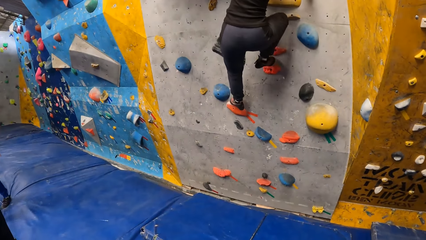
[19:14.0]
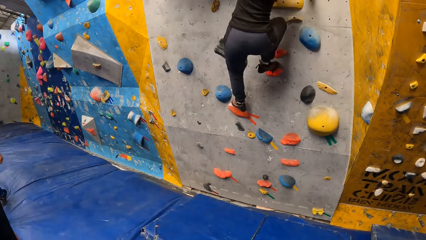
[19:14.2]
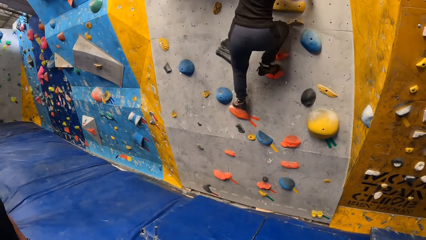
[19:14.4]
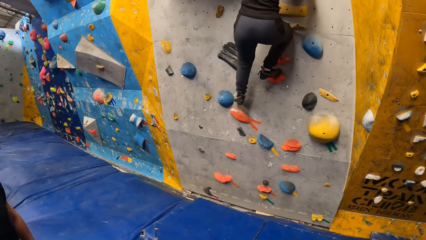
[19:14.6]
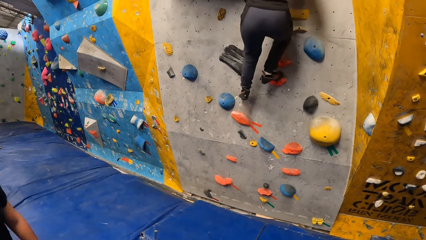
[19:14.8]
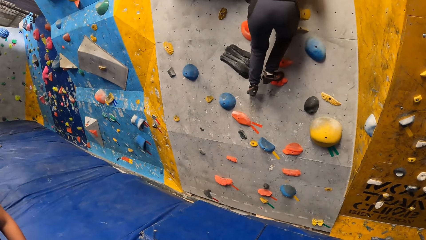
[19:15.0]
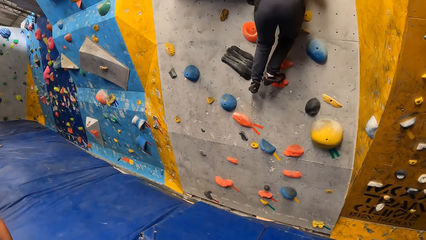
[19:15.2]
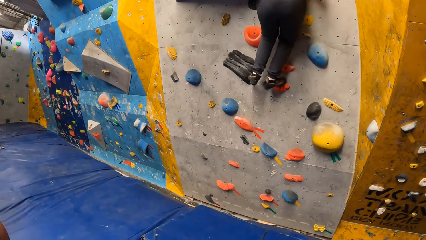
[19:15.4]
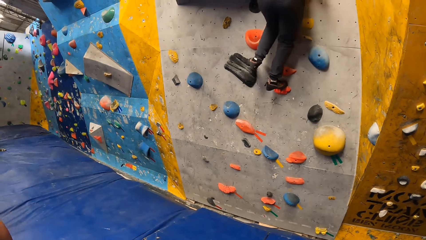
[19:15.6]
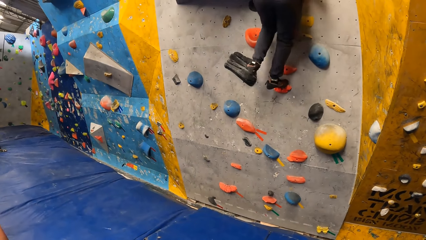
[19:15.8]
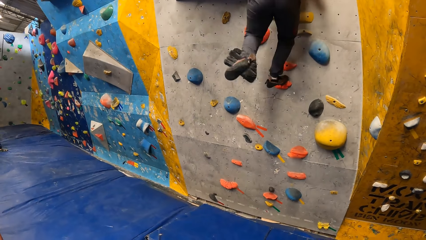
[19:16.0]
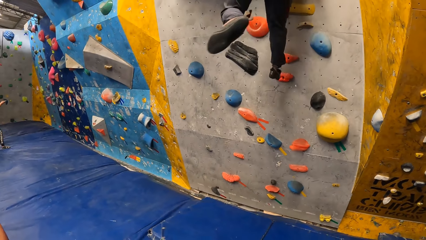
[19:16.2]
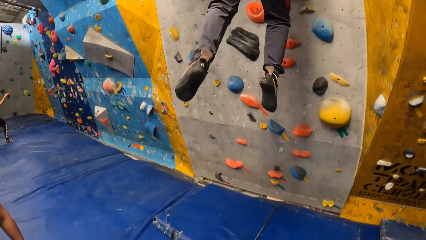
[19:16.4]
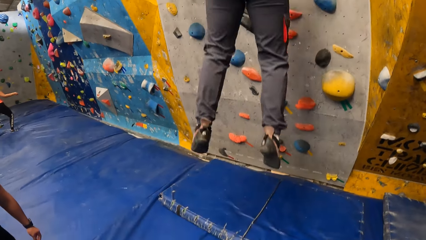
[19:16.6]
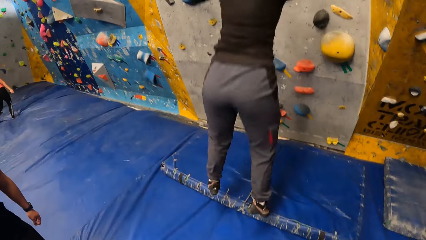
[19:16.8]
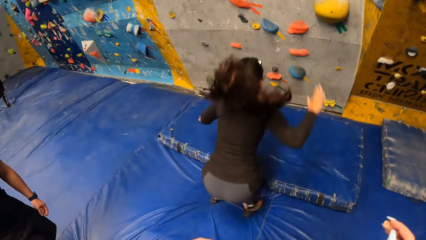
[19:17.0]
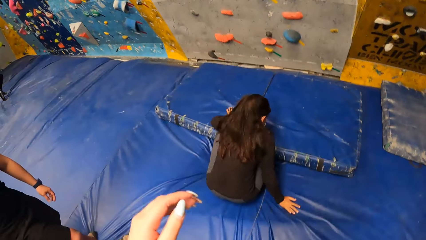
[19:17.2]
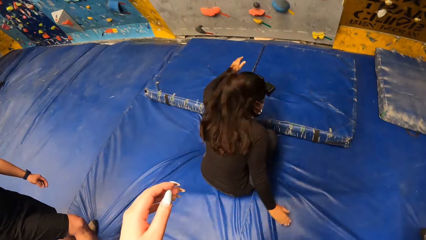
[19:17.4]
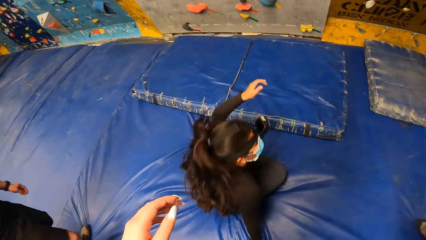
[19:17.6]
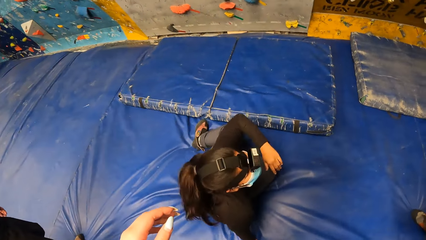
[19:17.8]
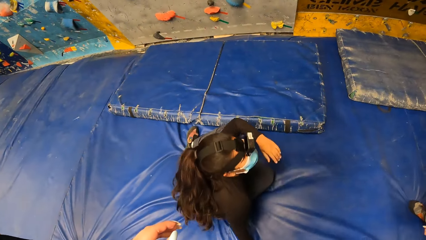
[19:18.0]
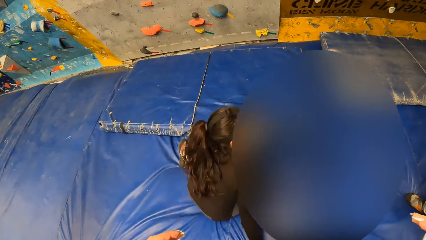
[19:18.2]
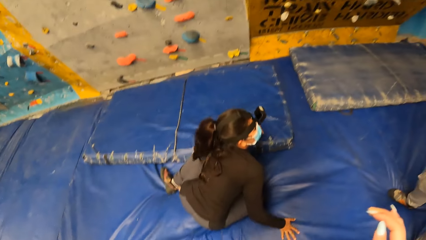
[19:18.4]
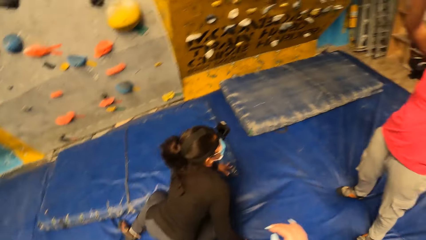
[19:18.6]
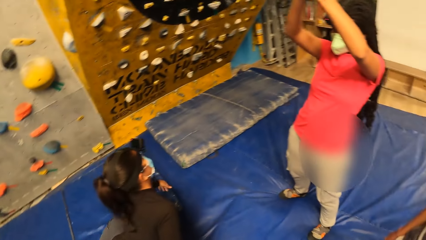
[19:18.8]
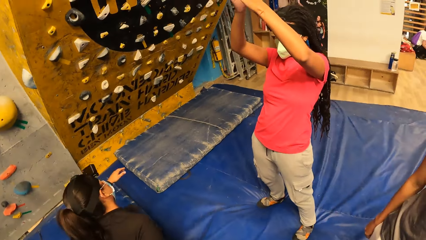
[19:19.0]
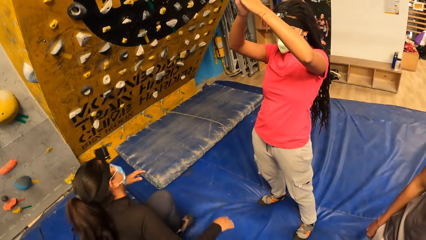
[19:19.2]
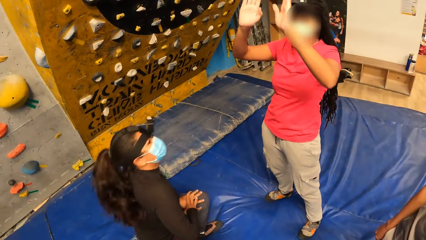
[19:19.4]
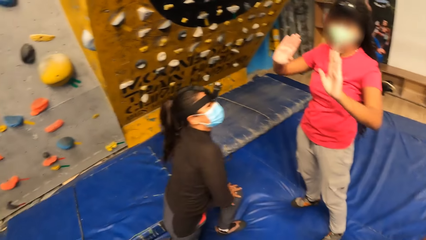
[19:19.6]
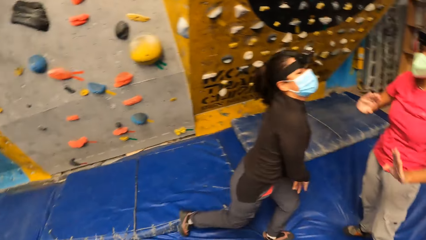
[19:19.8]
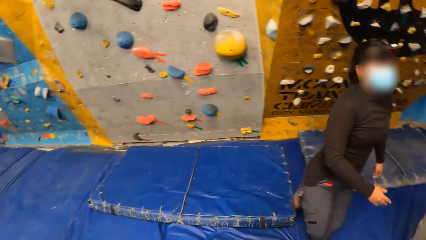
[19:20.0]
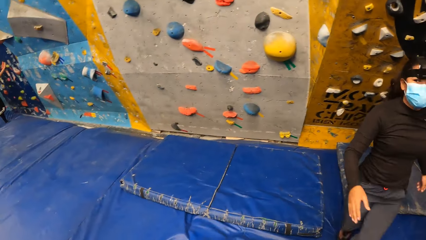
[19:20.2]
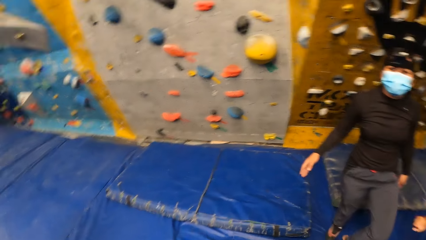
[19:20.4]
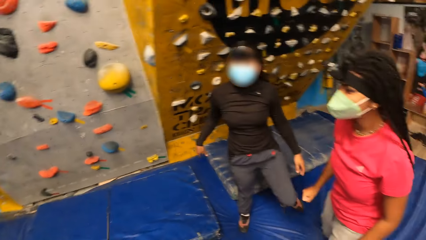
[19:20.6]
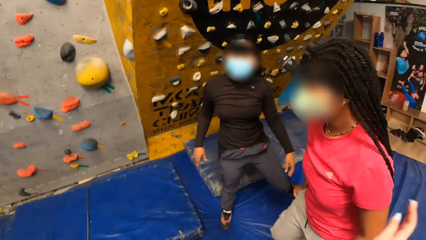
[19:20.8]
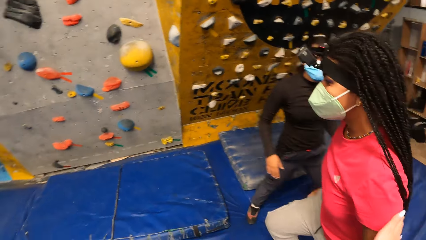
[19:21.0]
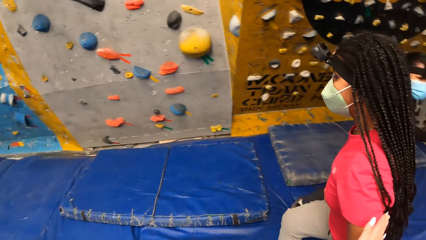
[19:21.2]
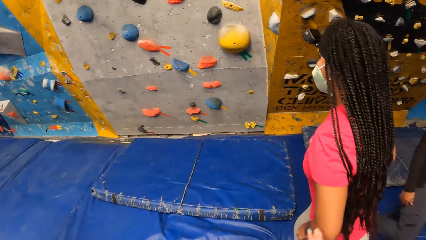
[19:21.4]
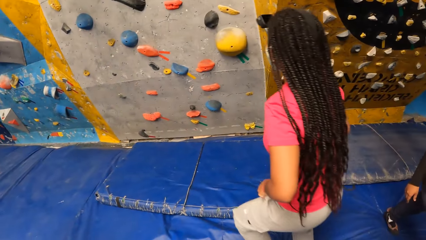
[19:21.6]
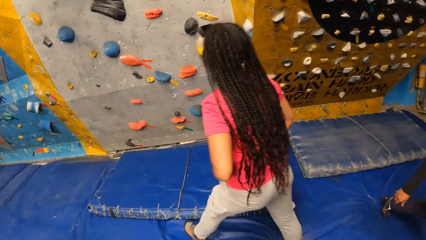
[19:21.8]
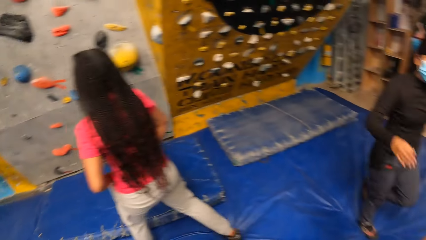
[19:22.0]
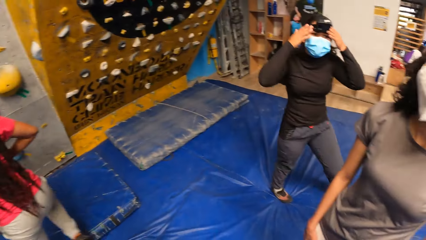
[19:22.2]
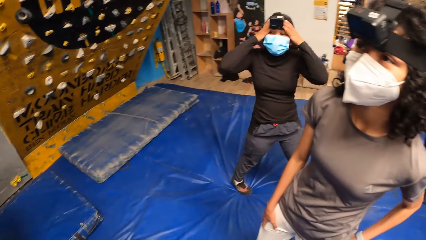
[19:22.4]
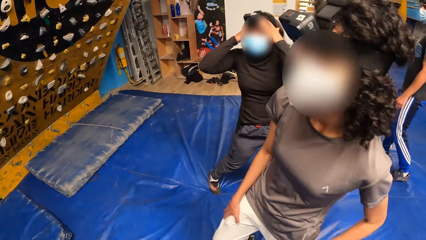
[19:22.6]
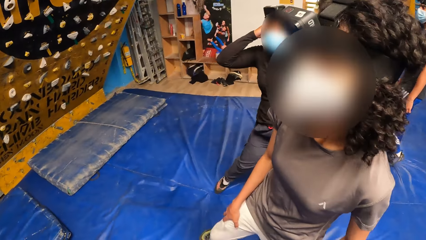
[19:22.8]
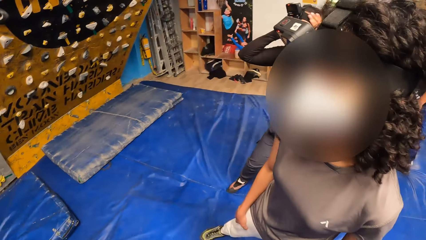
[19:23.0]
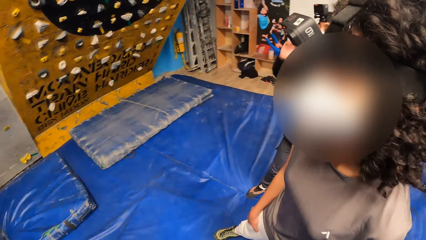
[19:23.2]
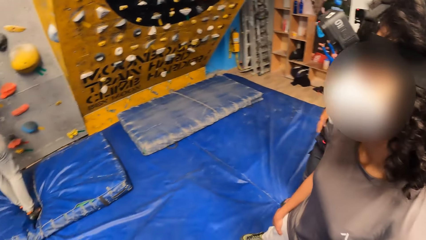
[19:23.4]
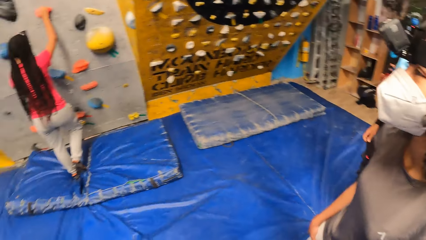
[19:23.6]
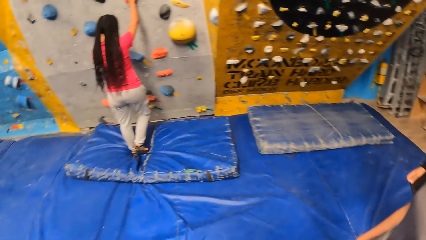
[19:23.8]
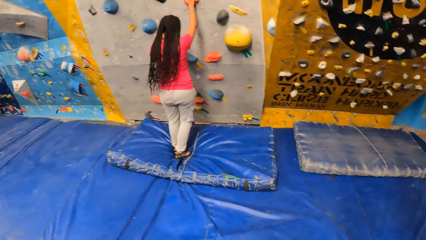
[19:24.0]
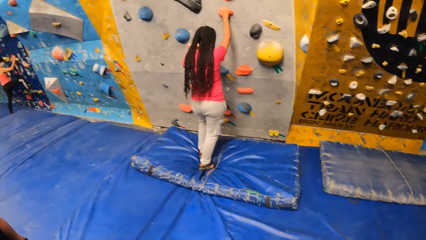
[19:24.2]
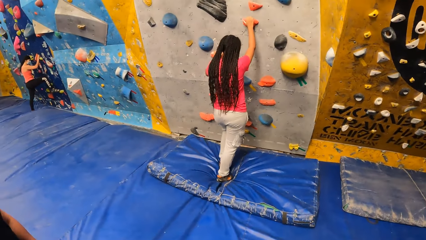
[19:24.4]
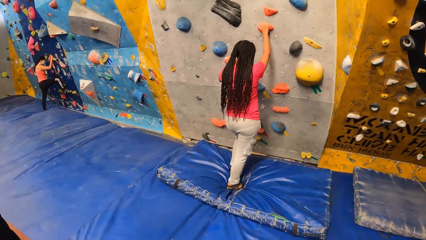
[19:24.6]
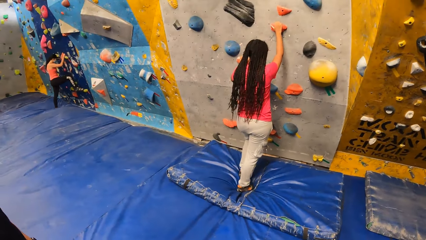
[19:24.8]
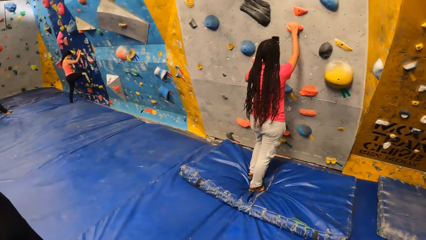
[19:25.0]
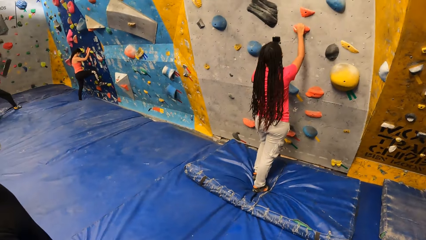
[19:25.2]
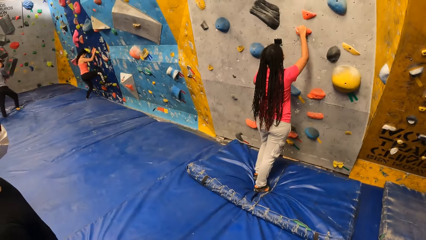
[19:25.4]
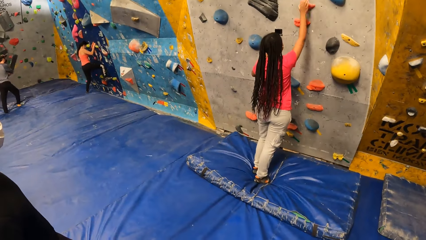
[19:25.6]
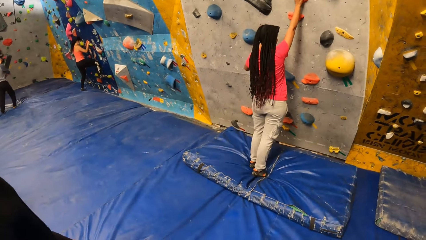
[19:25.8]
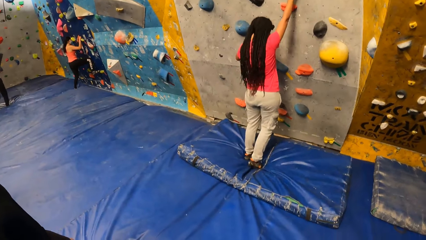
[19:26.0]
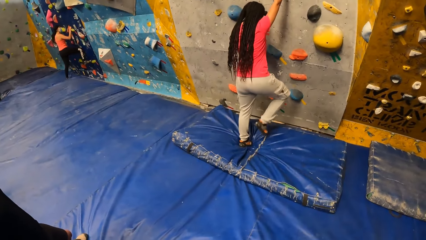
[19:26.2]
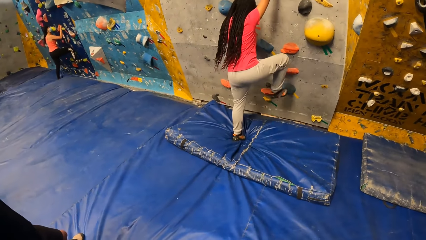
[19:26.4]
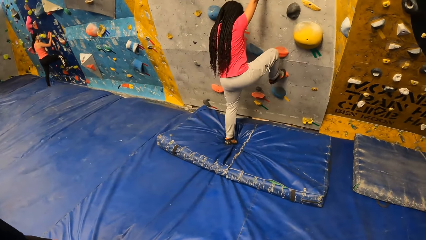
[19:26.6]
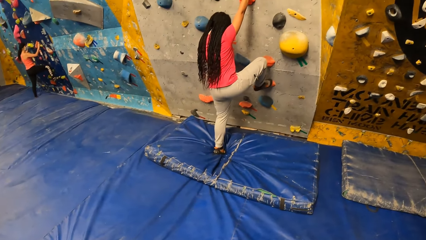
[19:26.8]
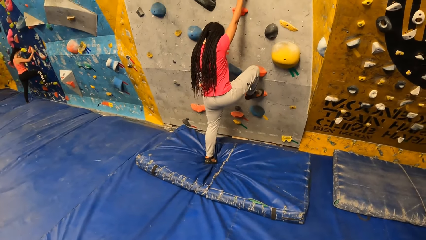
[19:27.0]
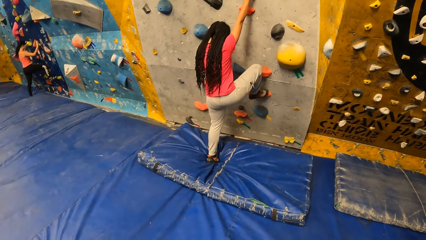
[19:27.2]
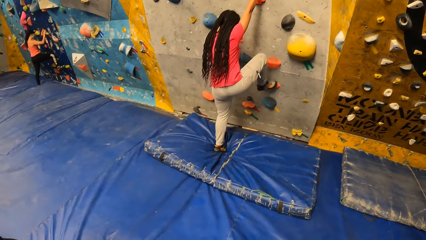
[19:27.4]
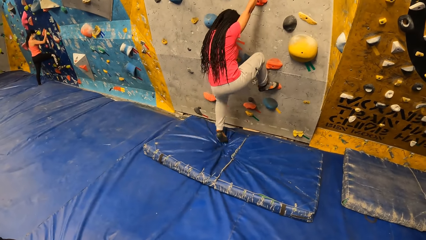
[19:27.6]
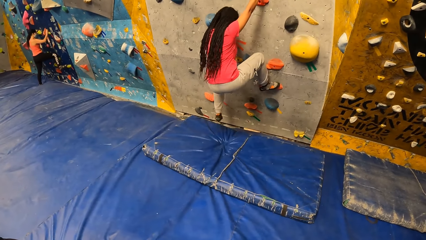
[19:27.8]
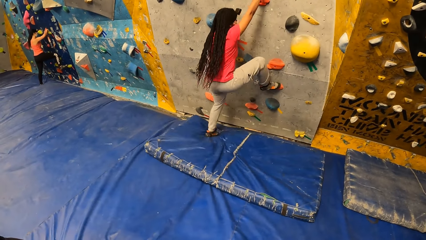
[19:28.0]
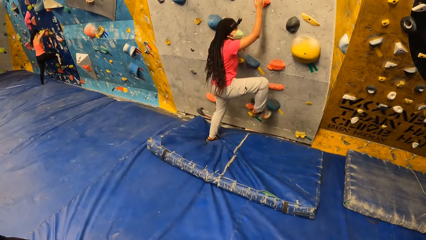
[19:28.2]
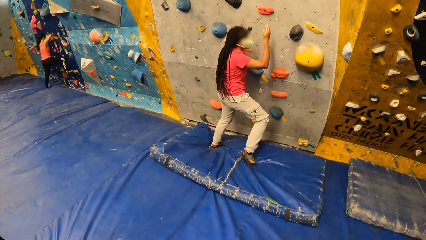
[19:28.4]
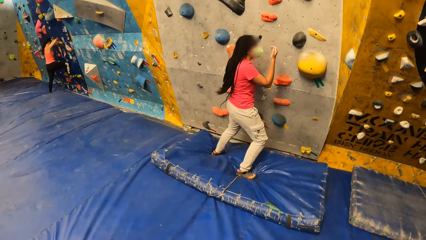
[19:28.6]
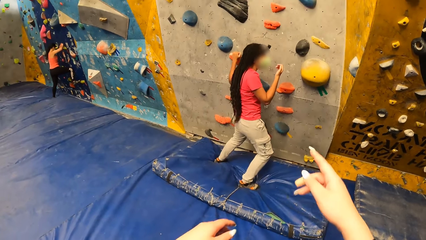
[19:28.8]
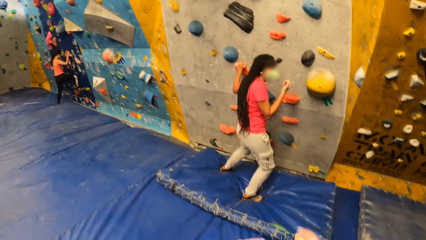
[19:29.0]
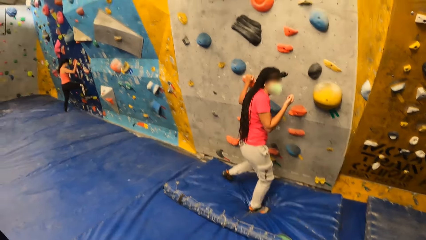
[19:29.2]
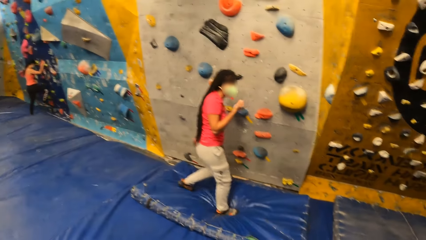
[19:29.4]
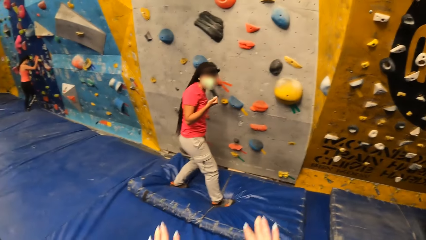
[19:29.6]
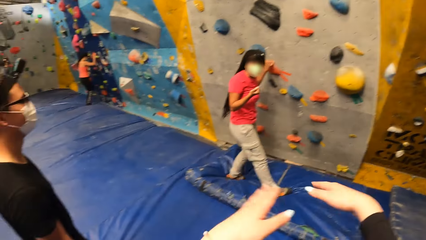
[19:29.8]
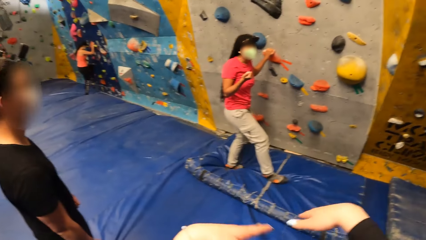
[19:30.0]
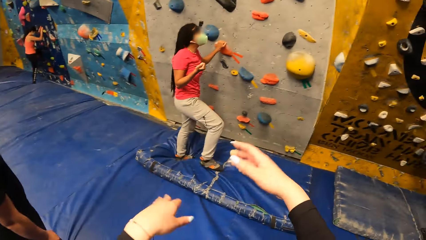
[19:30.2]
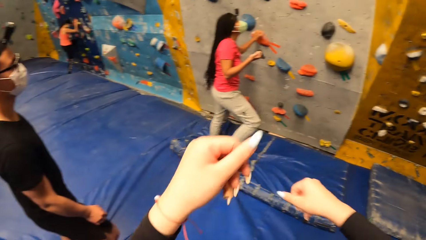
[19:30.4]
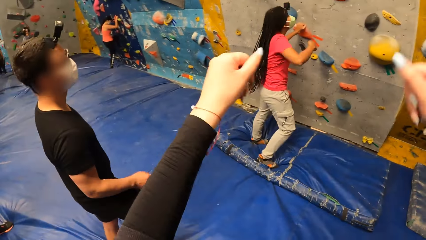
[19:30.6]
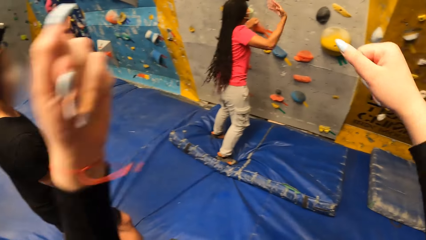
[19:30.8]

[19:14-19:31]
The camera wearer stares at the lady. The lady climbs up the wall. The lady jumps off the wall onto the mattress on the crash pad. The camera wearer stares at the lady. She looks around. Another lady claps her hands. The camera wearer taps the other lady on her left arm with her right hand. She looks around. The other lady climbs the wall with the foot and hand holds. The camera wearer stares at the other lady. She points with her right hand. She gesticulates with both hands. She moves her hands.
